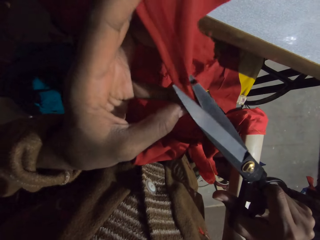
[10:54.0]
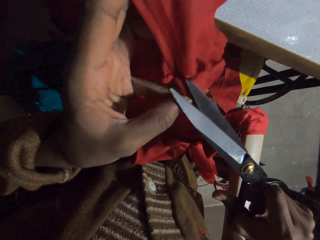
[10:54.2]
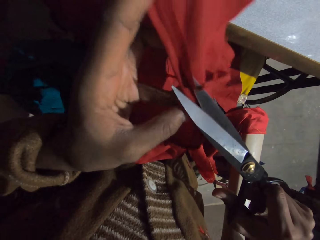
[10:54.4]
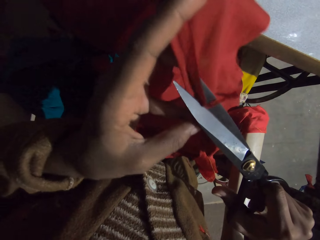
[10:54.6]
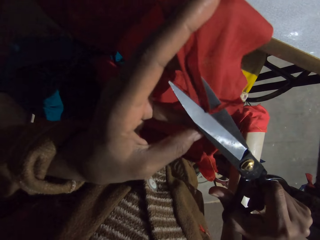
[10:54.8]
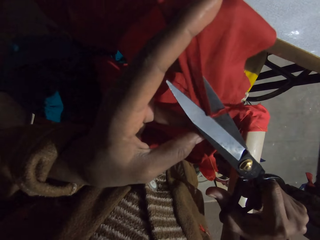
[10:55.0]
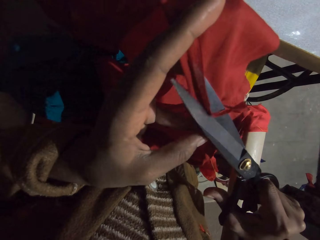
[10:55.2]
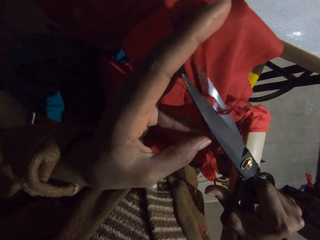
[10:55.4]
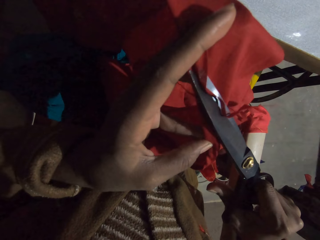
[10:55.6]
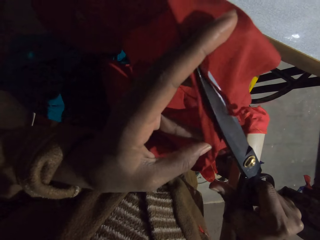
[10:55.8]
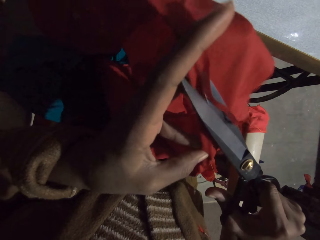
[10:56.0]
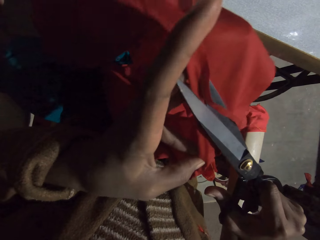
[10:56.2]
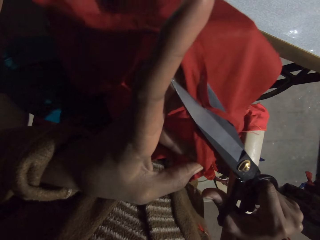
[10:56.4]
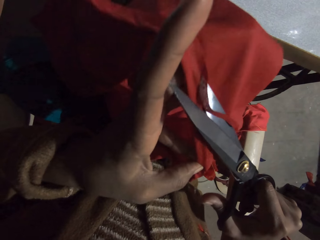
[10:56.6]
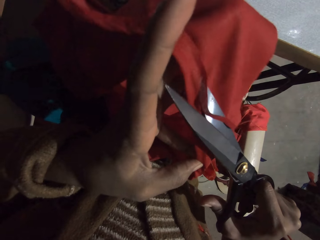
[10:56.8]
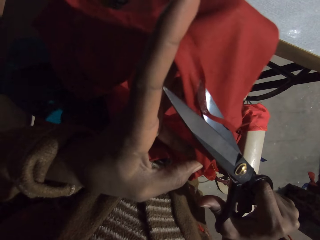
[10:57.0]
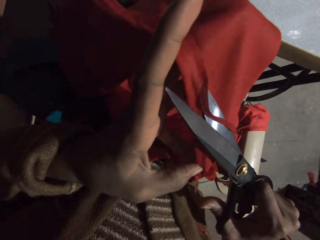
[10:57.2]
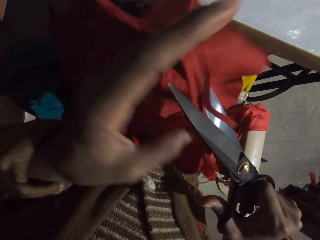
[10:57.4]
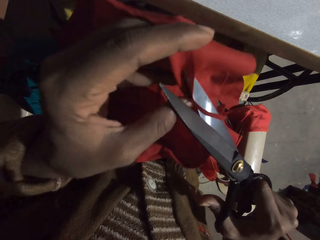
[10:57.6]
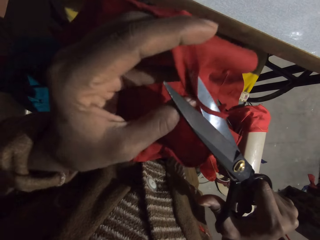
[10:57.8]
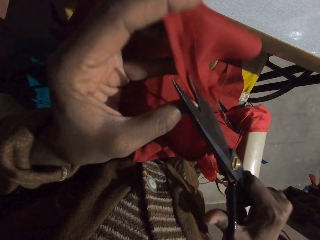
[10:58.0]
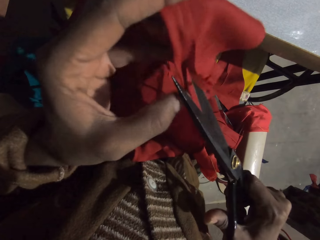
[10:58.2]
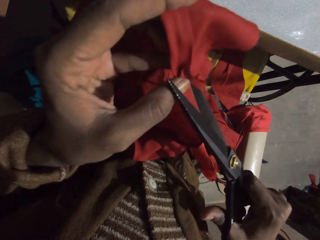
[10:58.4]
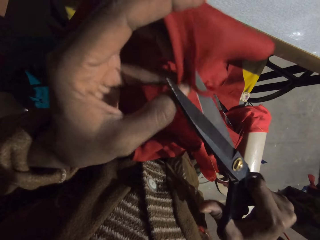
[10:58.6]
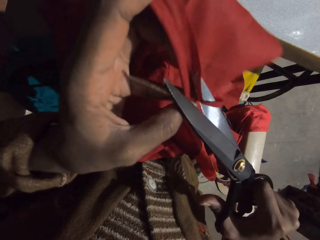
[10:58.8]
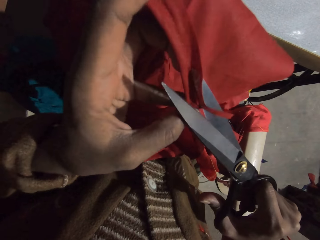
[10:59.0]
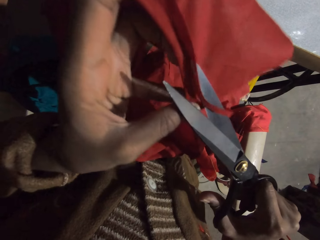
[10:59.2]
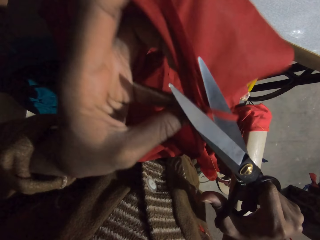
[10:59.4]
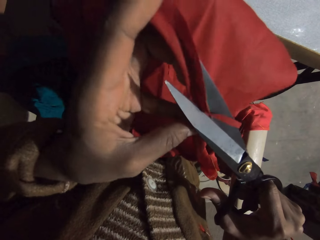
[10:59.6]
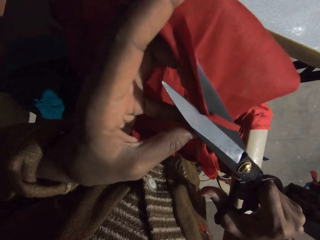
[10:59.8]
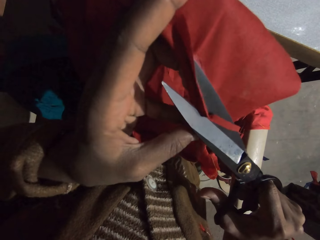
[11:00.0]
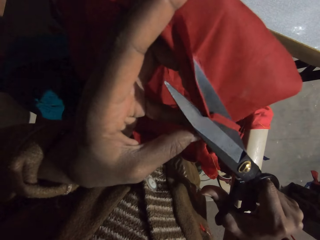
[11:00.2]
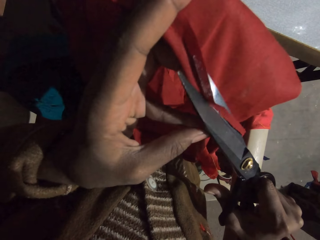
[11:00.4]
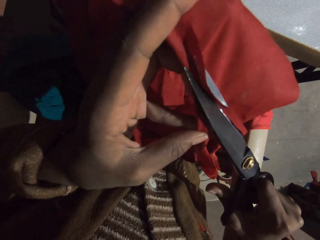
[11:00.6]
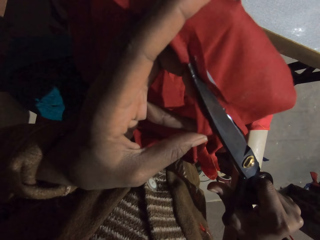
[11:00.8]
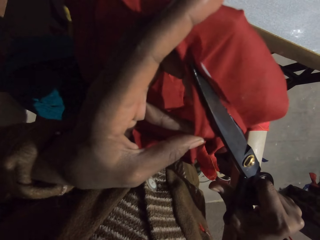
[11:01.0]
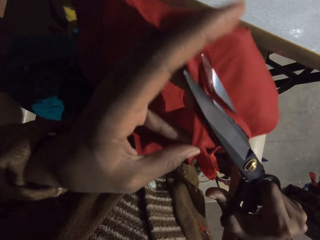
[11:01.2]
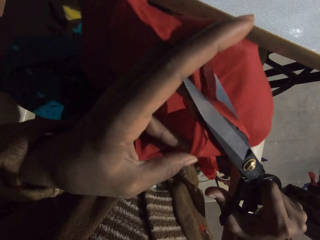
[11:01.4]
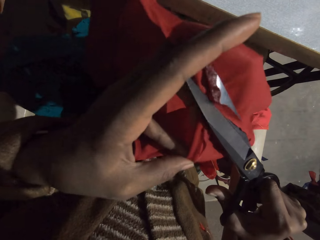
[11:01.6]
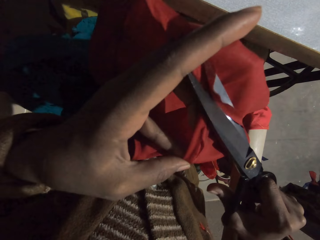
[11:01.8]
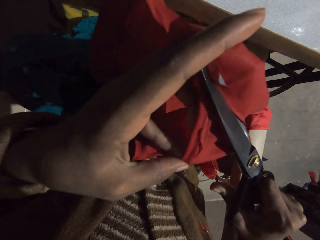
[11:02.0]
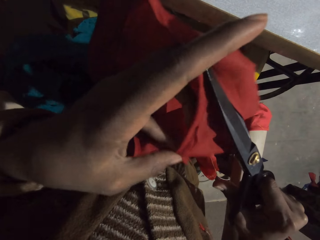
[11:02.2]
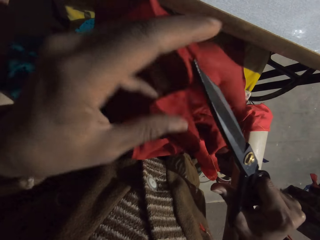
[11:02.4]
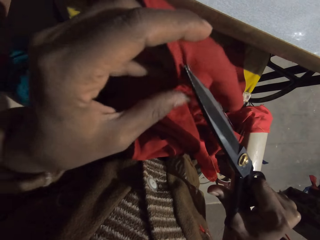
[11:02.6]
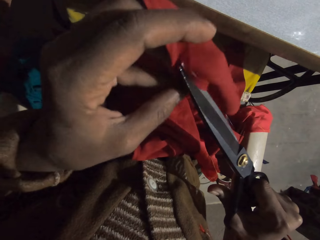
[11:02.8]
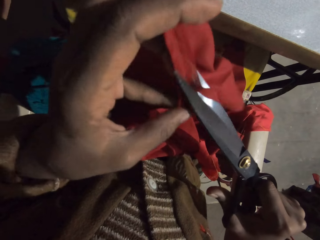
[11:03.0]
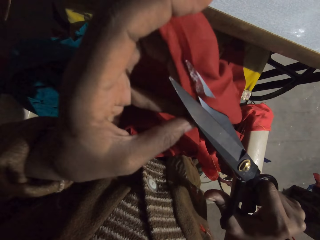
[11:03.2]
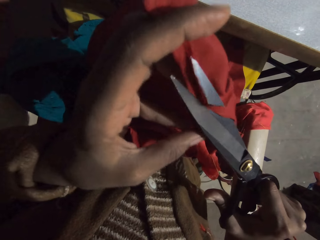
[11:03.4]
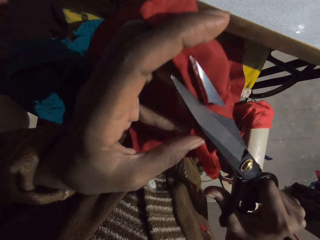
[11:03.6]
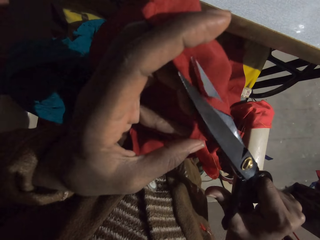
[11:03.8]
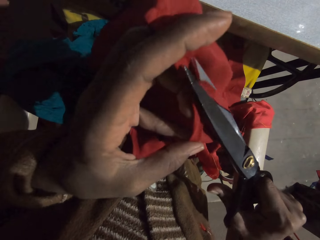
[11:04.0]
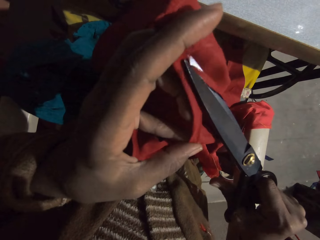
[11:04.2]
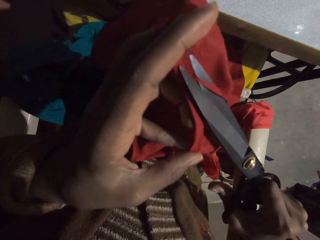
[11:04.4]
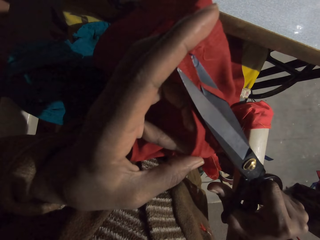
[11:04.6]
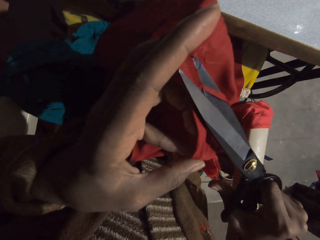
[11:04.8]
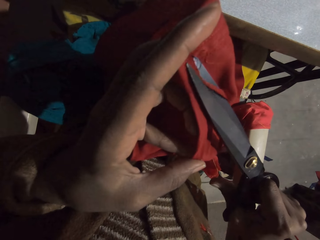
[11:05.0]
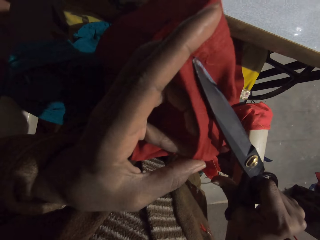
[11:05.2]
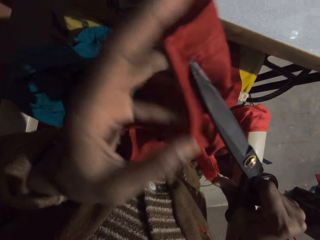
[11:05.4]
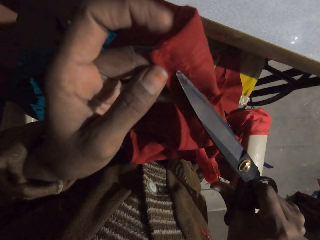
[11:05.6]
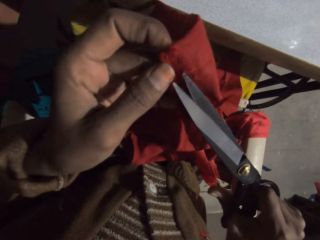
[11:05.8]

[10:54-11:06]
The camera wearer cuts the thread with the scissors.

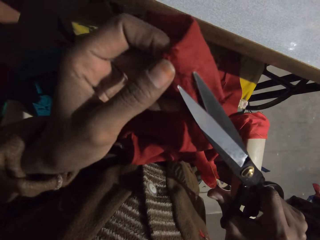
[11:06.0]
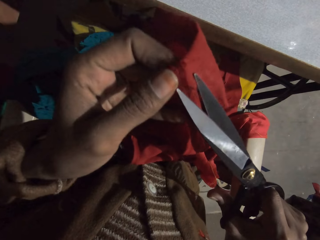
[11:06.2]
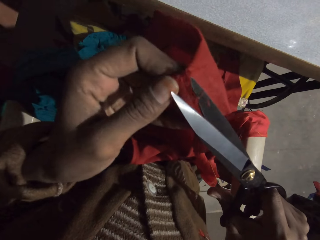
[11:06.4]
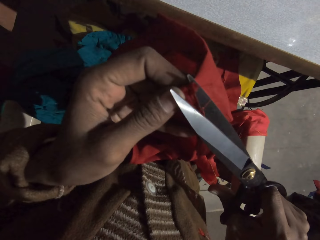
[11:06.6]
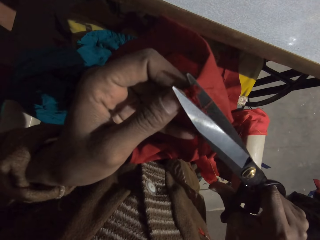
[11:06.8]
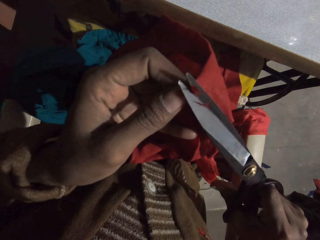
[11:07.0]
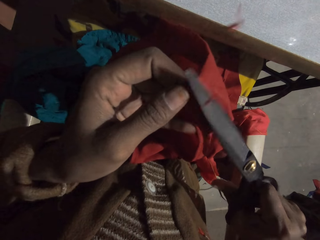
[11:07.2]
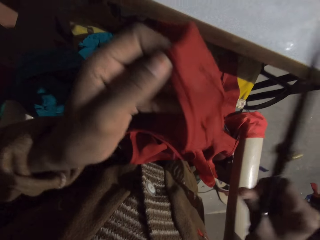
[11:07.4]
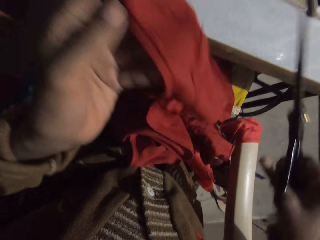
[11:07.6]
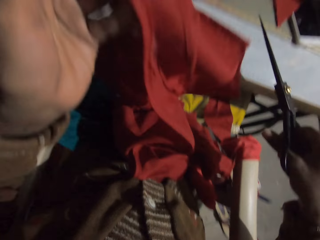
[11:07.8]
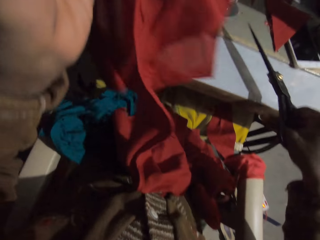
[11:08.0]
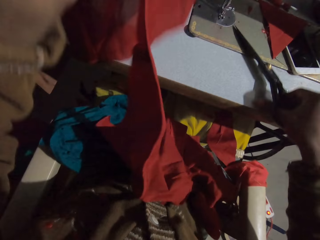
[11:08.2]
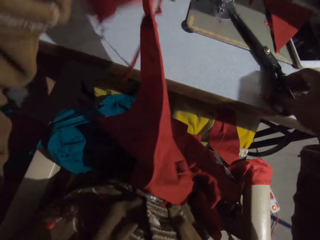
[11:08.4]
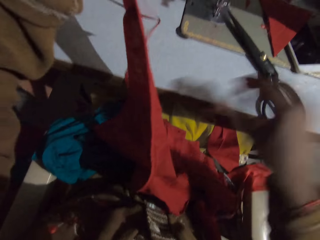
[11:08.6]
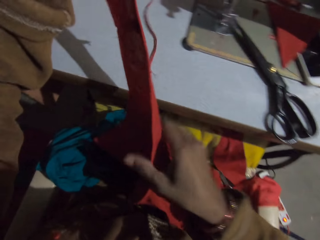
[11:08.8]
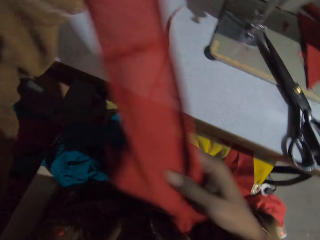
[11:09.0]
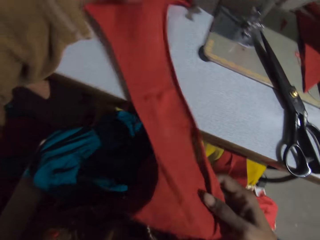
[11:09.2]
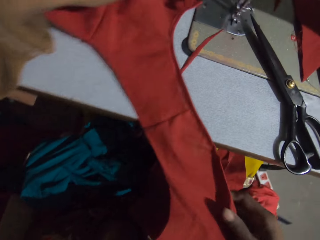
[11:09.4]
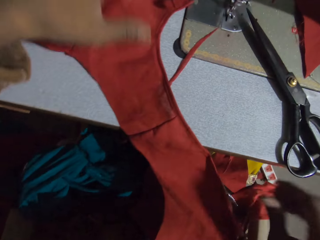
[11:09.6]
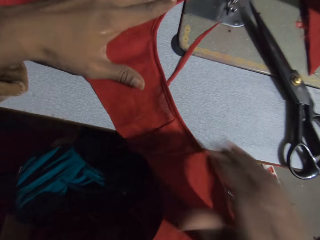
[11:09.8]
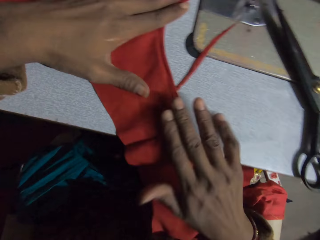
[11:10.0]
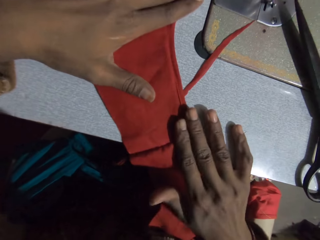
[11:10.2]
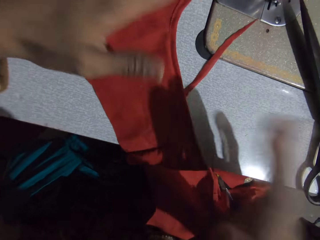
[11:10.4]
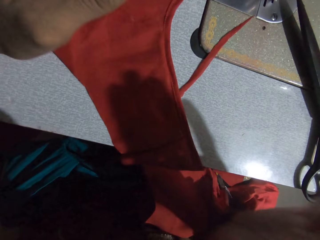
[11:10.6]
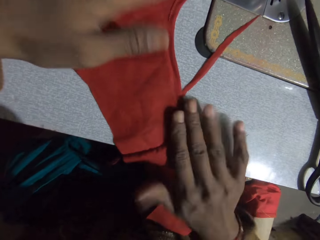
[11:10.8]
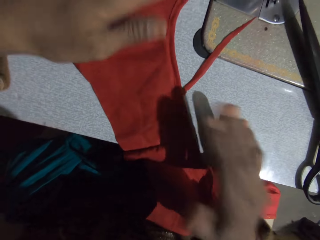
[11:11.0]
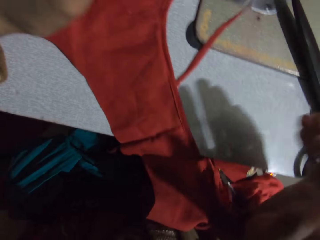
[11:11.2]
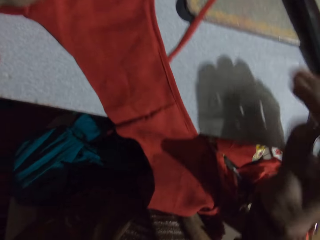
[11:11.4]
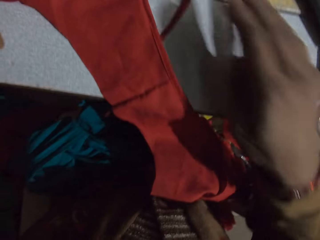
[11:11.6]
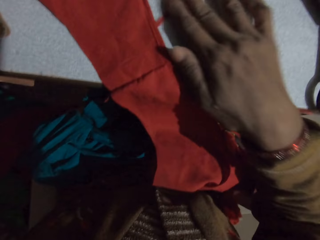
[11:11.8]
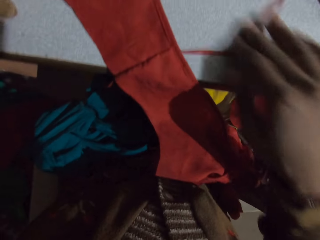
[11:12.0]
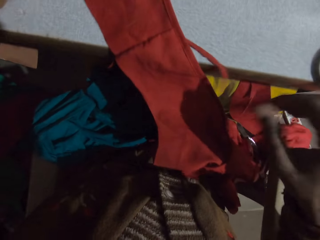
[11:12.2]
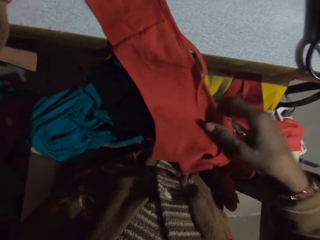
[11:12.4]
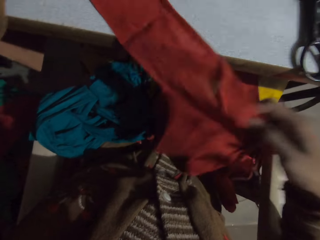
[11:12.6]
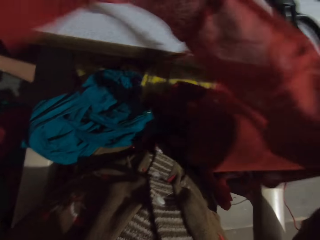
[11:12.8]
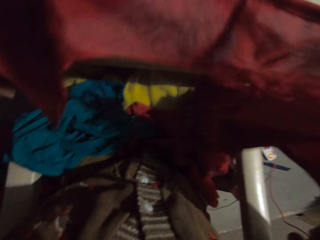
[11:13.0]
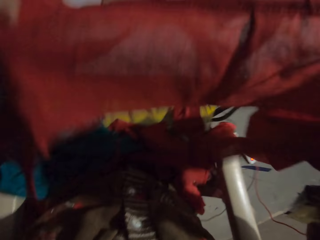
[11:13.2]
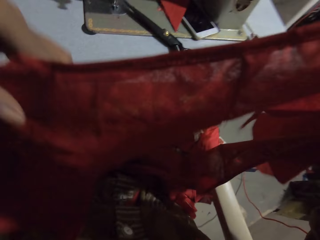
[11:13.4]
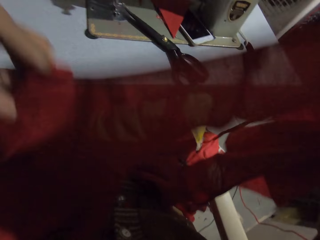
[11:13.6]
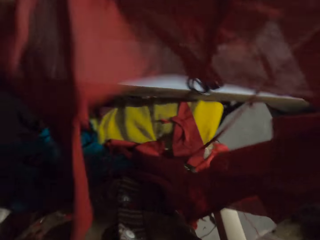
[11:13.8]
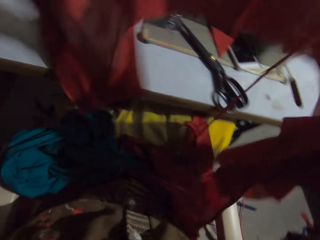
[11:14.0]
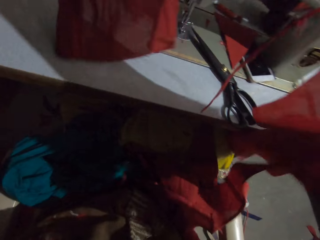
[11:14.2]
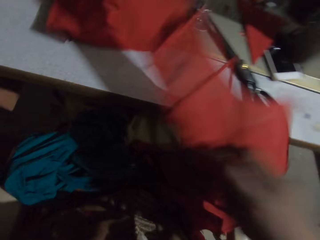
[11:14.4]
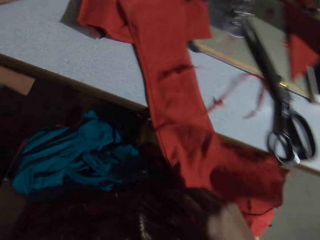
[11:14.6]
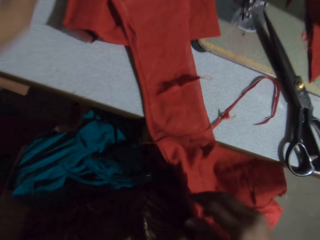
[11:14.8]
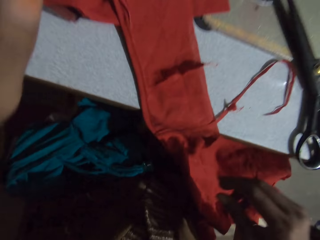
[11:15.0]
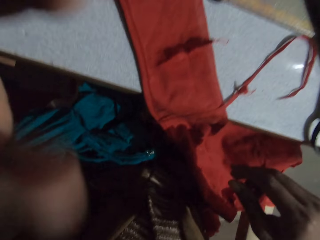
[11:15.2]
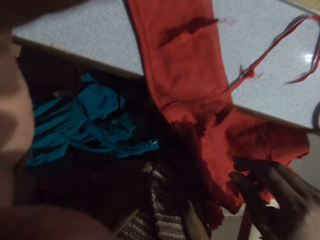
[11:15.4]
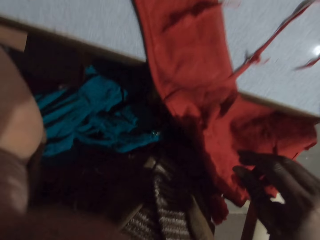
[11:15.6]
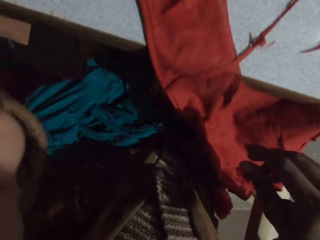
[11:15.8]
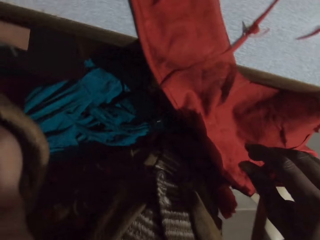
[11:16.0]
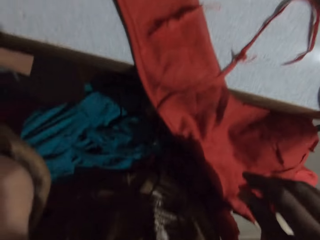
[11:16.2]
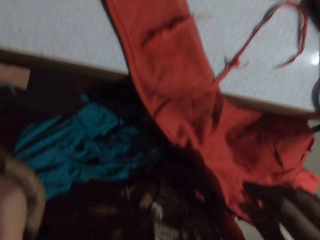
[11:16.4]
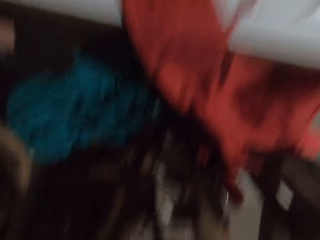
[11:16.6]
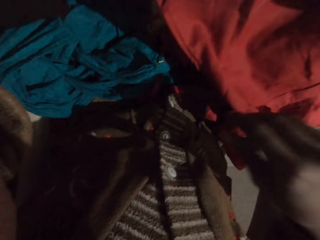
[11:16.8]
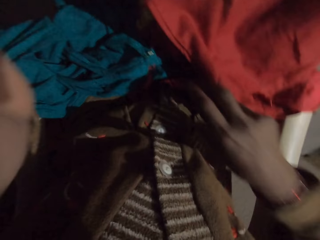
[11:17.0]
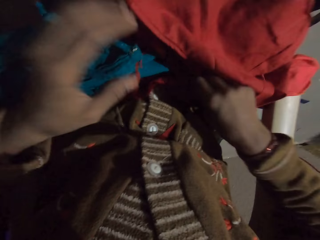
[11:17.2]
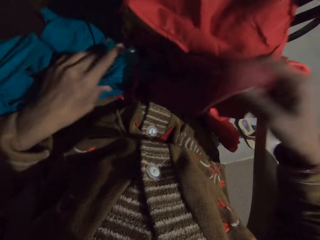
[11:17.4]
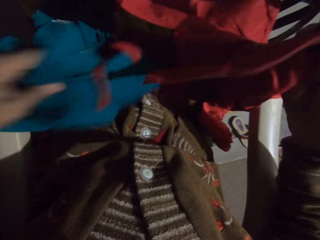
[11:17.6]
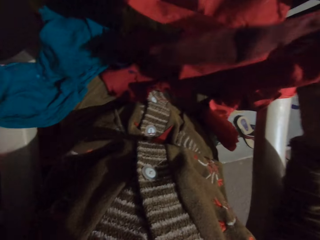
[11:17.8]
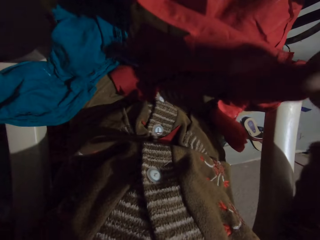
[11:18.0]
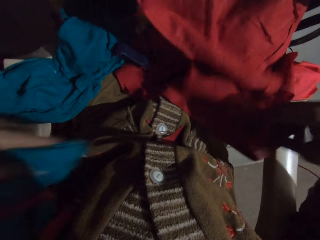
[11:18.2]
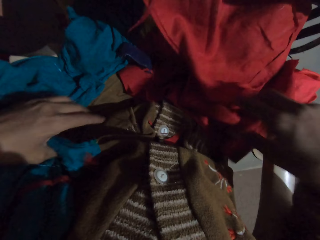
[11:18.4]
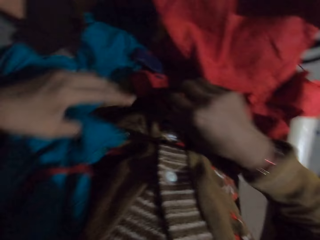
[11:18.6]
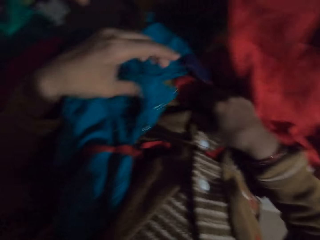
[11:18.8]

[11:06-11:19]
The camera wearer puts the scissors on the sewing machine. They put a cloth on the sewing machine. They tap on the table. They pick up the cloth from the sewing machine. They put the cloth on the sewing machine. They adjust the camera. They search through the fabrics on the lap and pick up a cloth.
